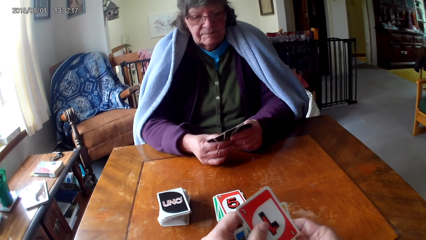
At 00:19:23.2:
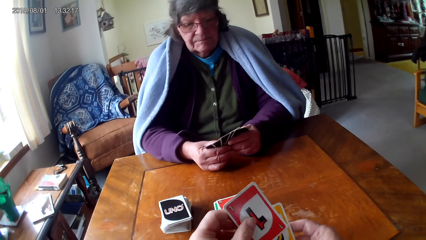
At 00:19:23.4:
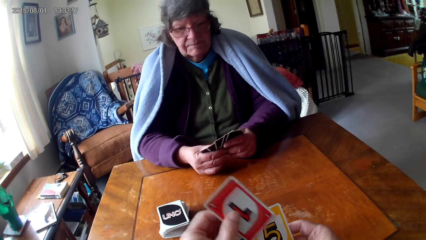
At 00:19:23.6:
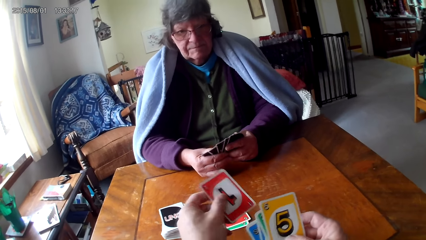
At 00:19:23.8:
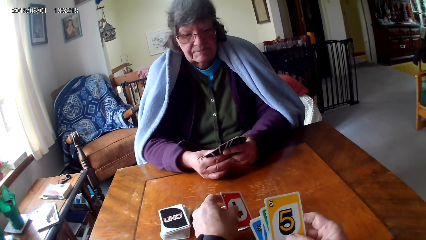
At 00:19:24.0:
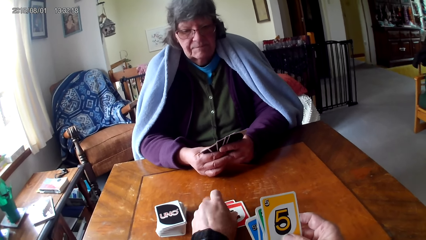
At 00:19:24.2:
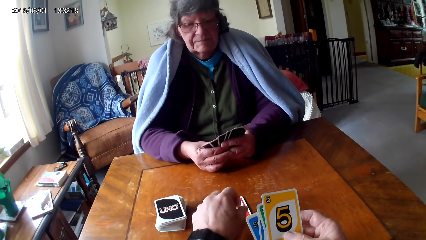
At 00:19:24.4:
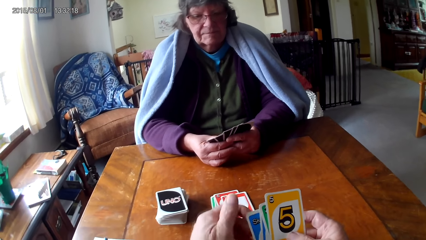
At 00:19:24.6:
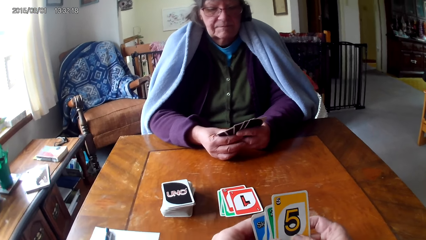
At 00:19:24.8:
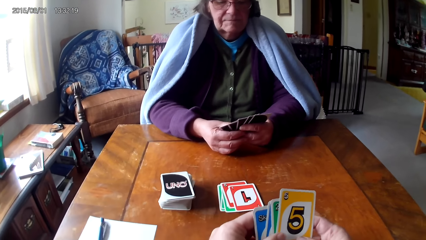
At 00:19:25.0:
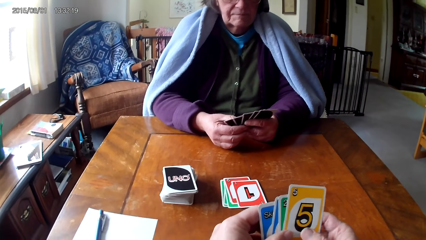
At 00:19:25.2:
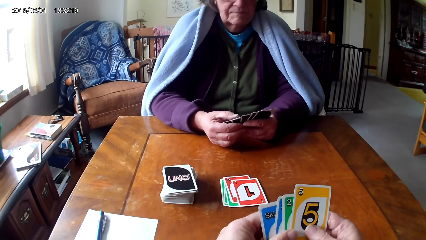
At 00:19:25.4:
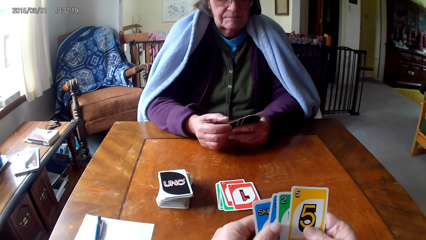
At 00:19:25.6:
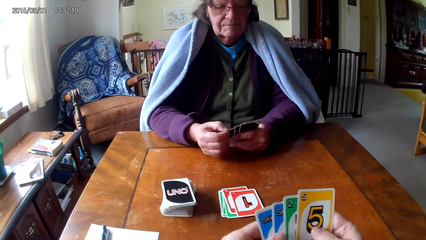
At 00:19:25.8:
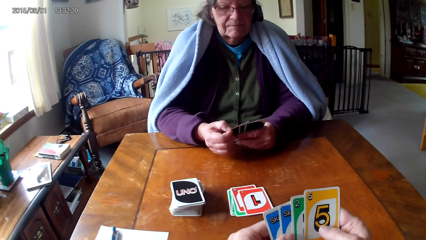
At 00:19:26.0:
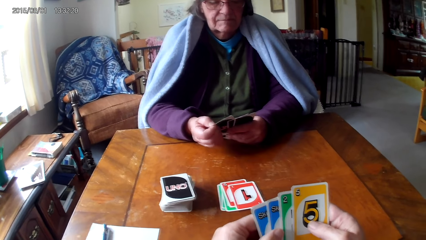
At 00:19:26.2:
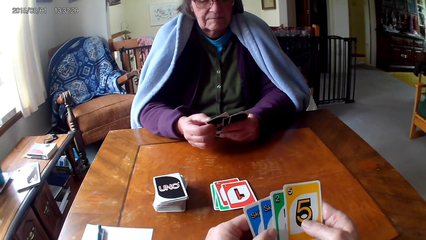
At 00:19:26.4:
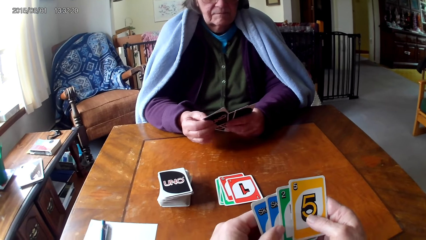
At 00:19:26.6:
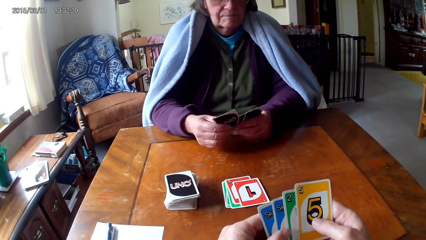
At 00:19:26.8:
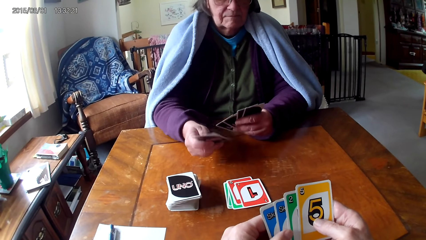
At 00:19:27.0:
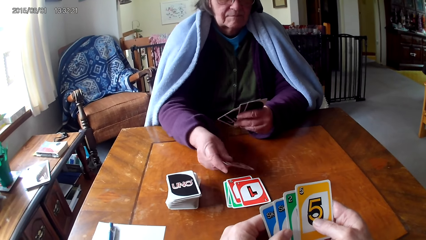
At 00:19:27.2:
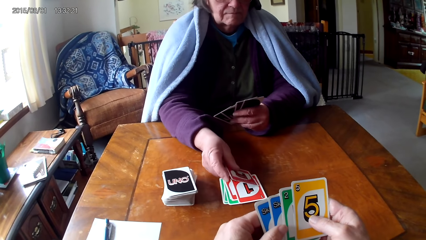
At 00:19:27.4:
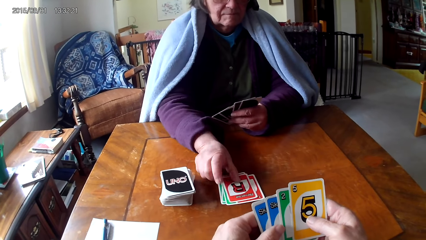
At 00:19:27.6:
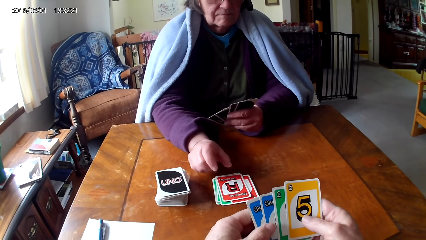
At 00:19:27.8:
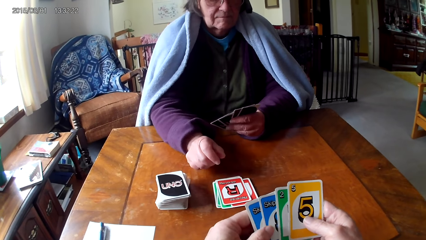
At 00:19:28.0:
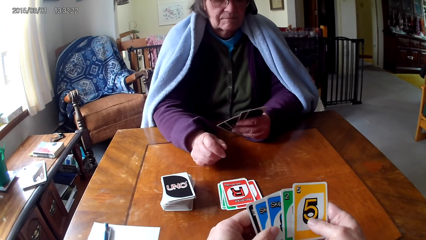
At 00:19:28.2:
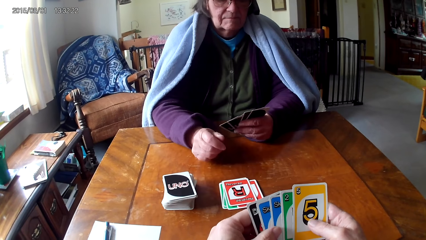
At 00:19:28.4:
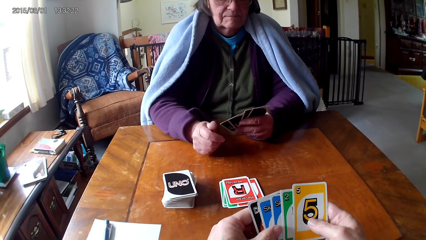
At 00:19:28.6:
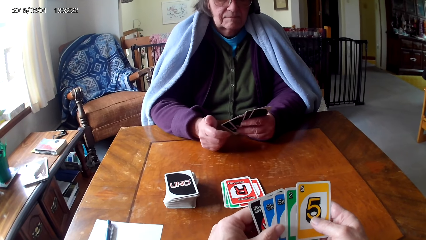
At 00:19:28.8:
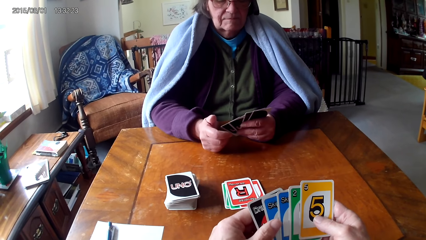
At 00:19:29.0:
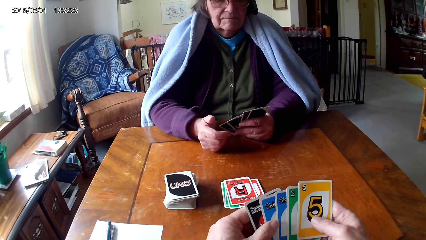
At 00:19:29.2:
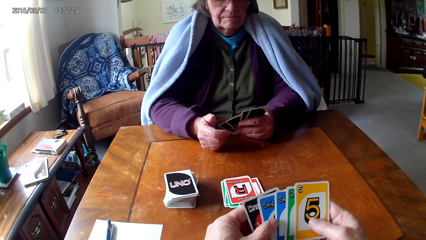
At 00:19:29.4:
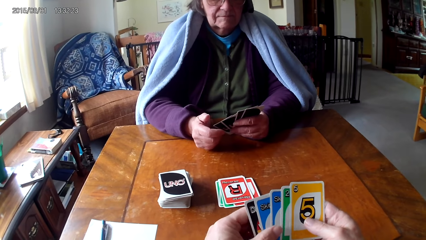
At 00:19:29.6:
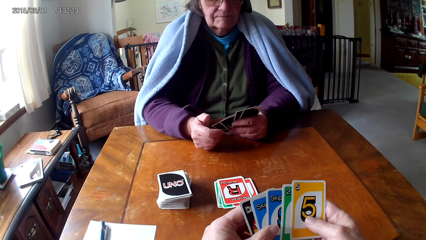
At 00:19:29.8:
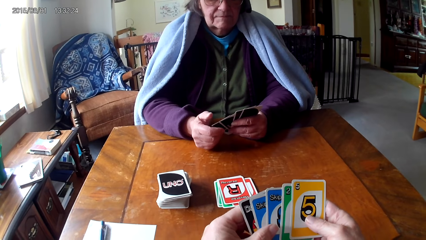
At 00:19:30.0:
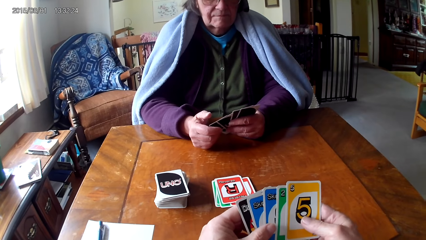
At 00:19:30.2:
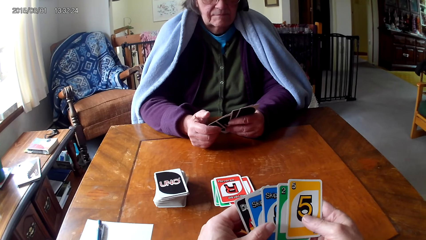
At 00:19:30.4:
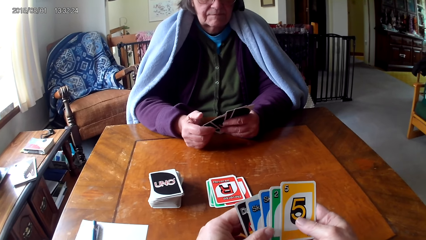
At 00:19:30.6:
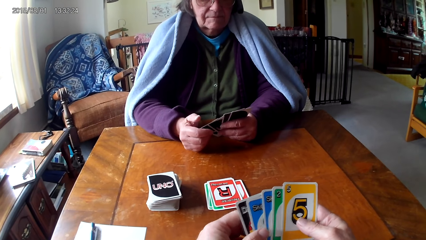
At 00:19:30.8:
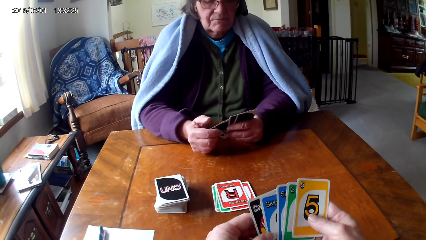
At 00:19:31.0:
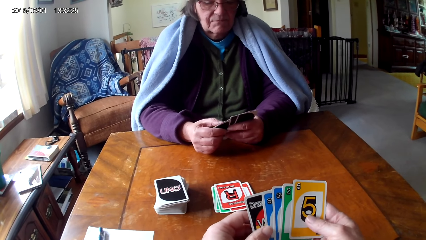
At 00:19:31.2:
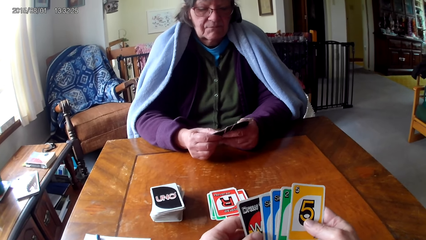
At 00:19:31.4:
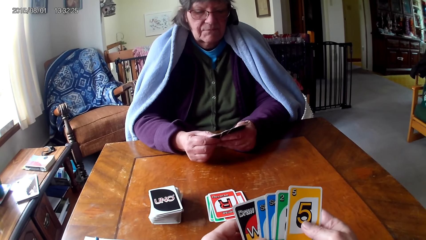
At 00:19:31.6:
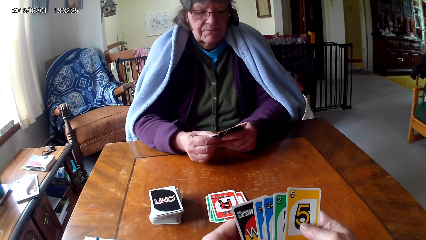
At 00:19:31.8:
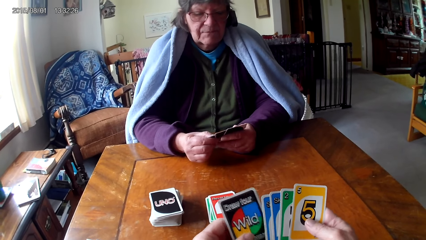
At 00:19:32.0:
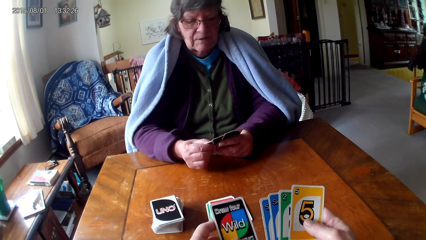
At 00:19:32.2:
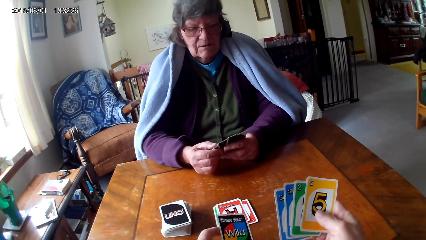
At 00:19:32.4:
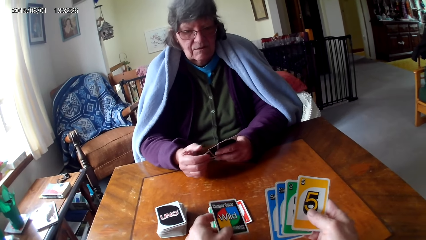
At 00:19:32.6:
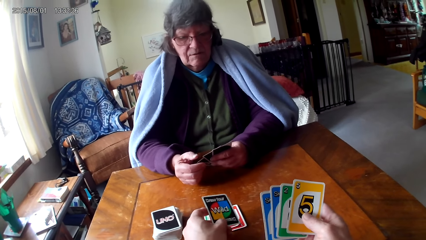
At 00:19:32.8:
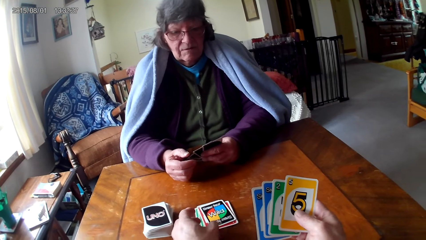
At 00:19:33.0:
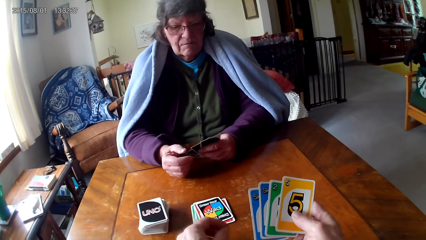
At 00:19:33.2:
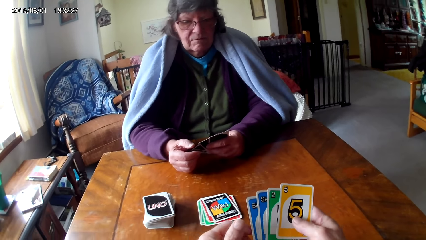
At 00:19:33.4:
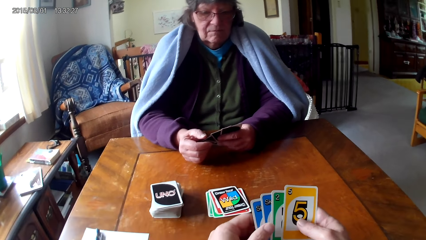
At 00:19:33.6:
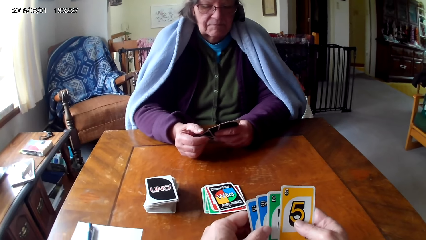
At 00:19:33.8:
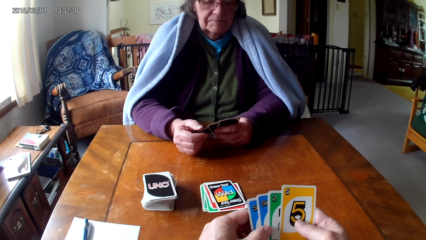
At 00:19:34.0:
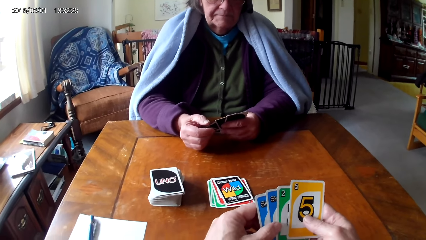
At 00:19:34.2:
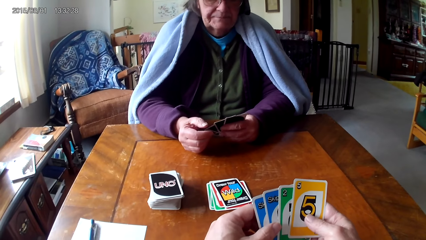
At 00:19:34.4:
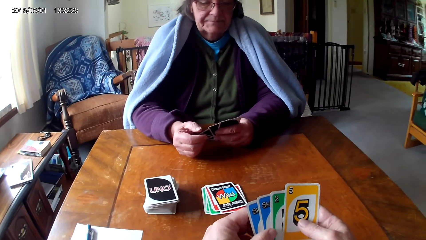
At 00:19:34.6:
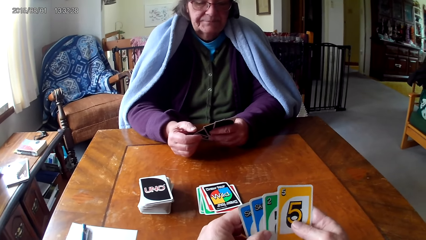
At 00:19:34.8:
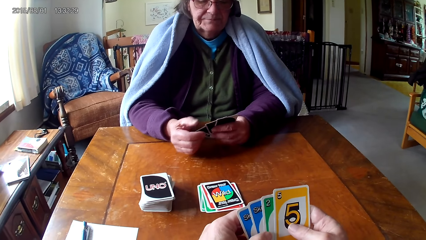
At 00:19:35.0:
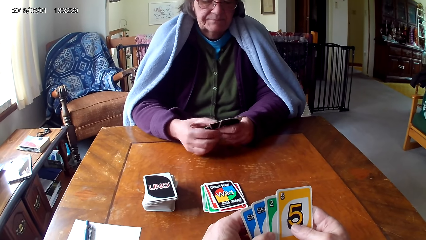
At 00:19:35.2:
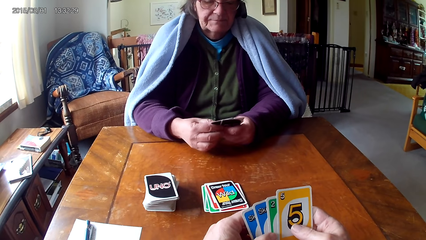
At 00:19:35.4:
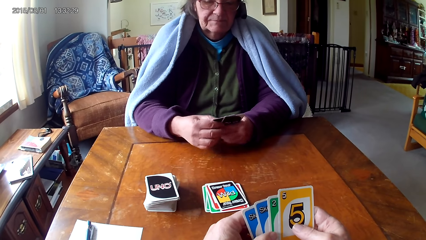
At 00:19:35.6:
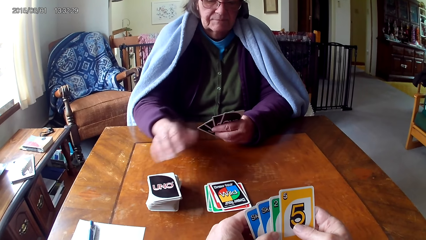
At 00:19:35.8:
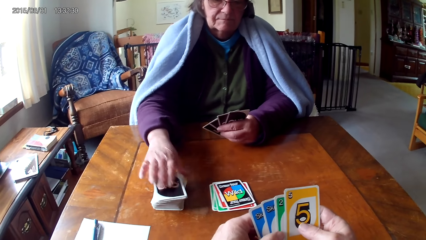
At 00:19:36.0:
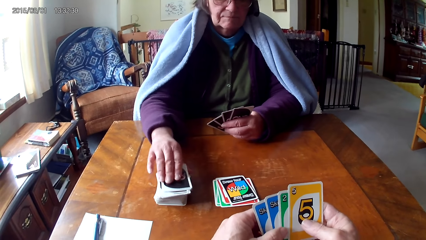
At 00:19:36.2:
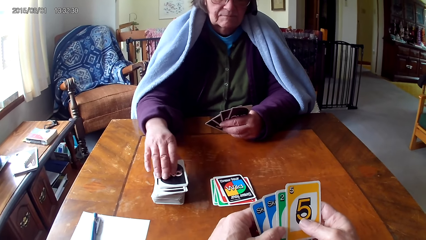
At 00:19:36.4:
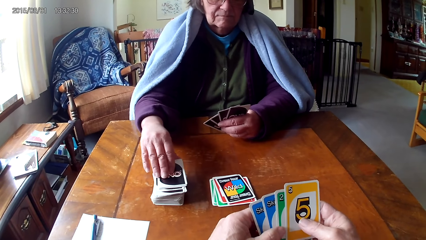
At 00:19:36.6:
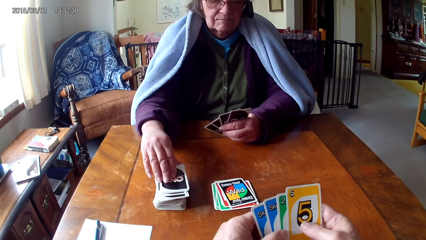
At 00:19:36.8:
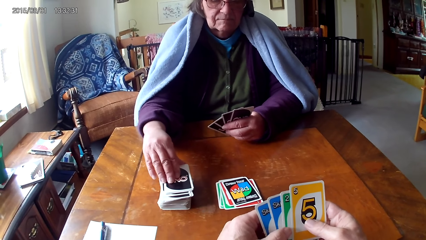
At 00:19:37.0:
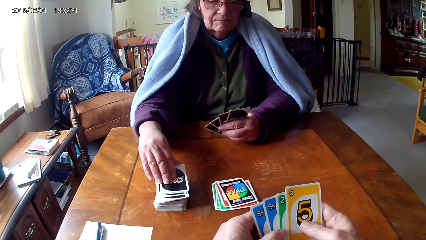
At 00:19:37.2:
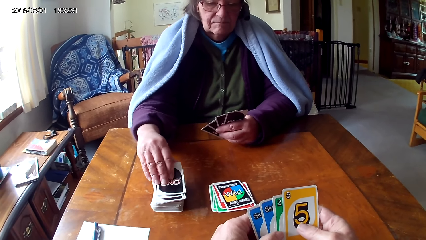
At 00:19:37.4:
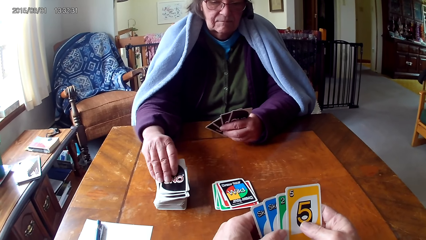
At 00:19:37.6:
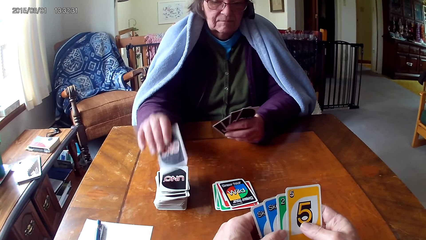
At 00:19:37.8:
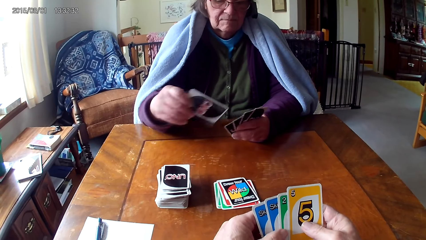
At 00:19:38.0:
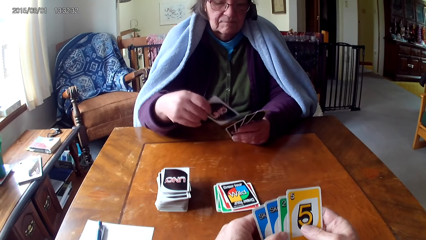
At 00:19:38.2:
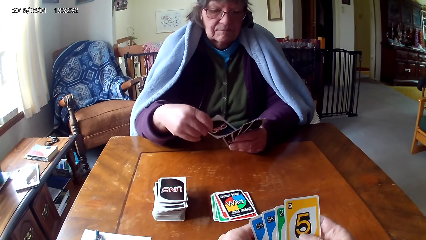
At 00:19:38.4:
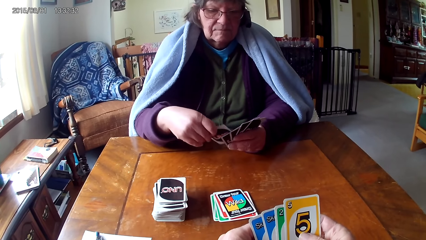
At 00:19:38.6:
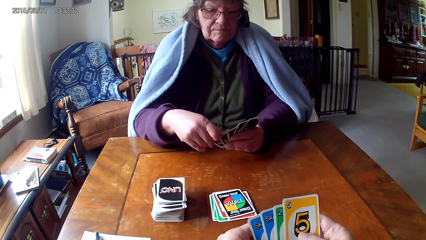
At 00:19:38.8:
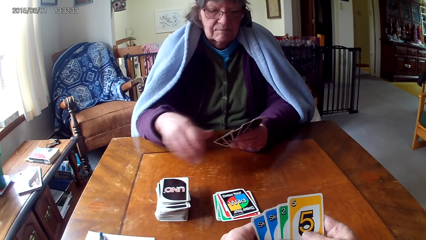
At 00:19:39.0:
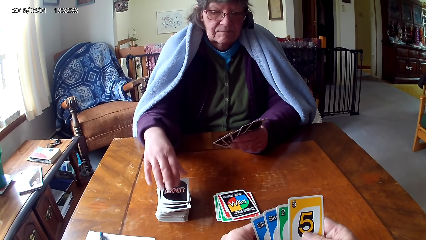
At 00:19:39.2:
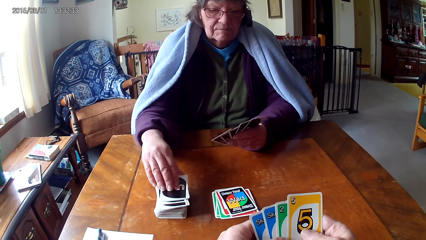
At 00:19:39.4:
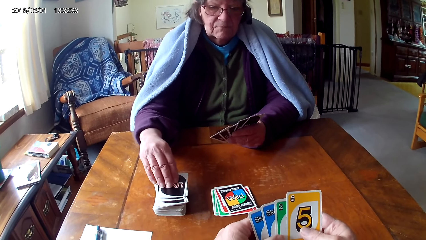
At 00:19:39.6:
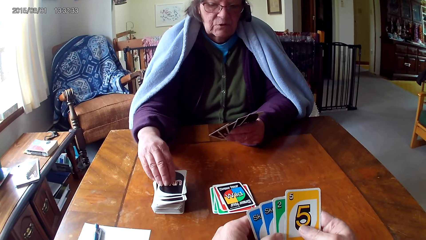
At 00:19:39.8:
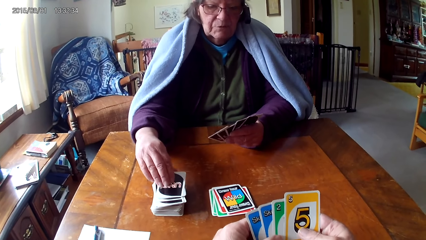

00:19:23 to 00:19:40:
The camera wearer picks a card on the other hand. They put down a card. A woman picks a card on the other hand. The woman puts down a card. The camera wearer looks at the cards. They pick a card on the other hand and put down a card. The woman picks a card on a table and puts the card on the other hand.
